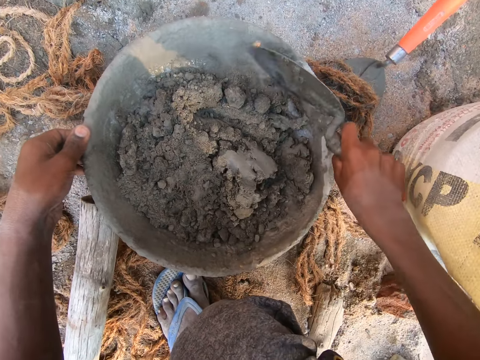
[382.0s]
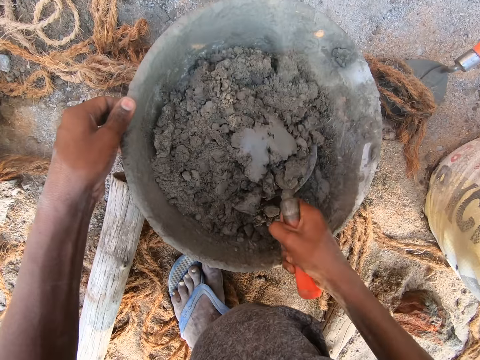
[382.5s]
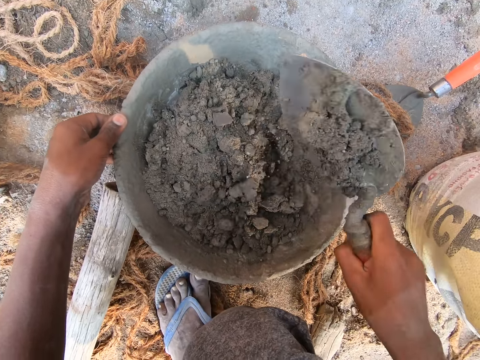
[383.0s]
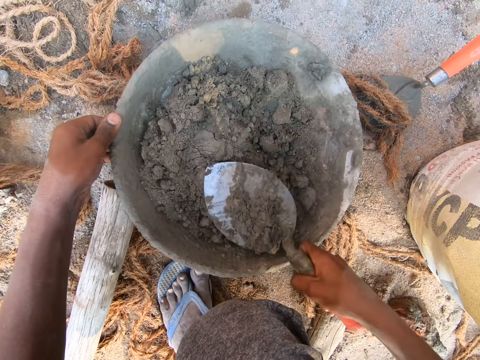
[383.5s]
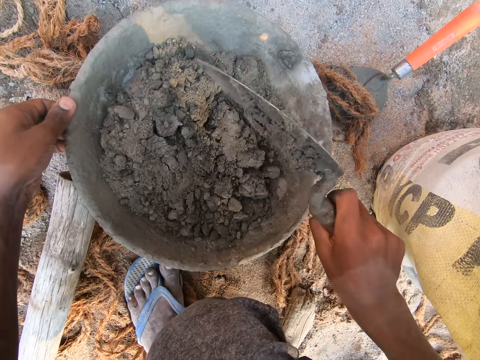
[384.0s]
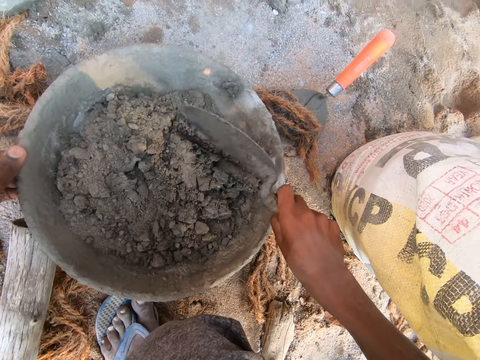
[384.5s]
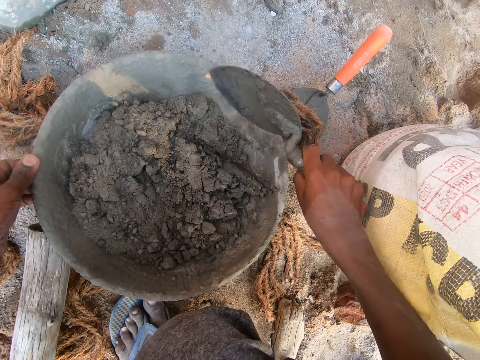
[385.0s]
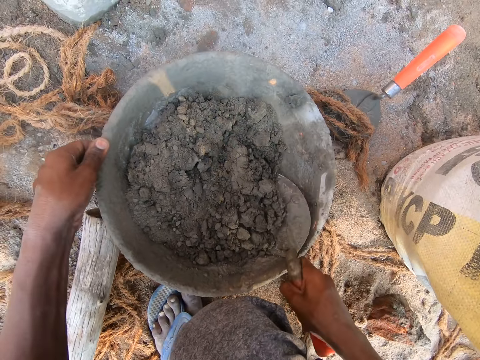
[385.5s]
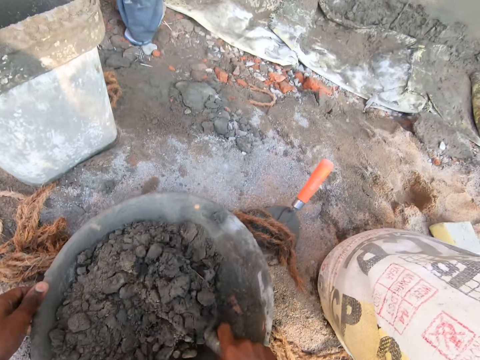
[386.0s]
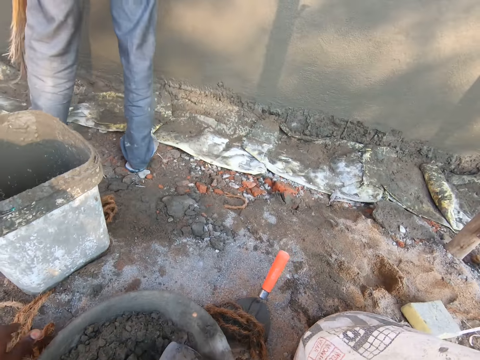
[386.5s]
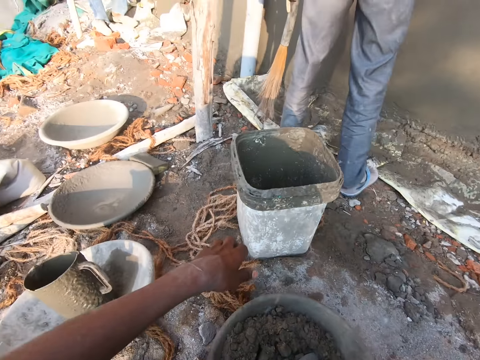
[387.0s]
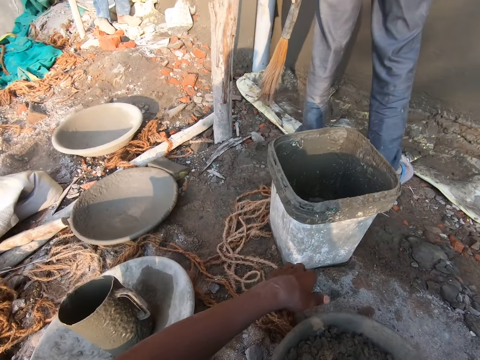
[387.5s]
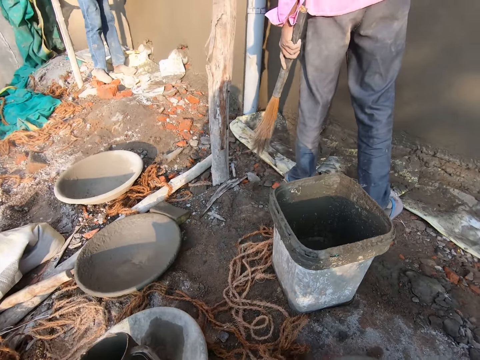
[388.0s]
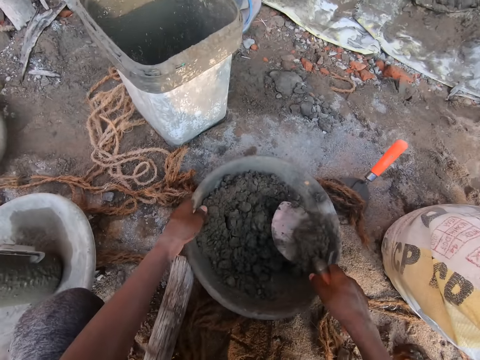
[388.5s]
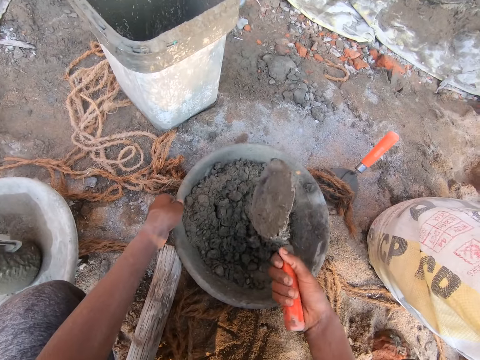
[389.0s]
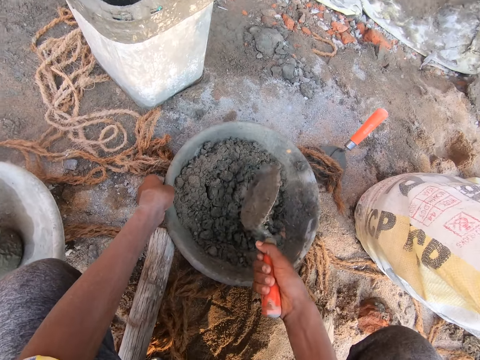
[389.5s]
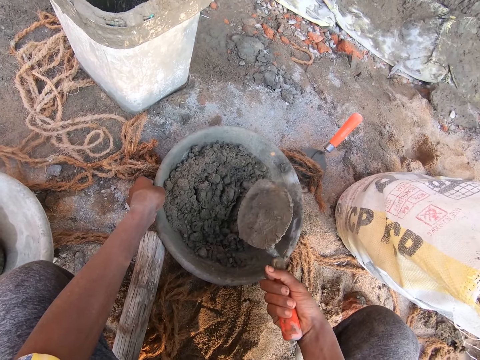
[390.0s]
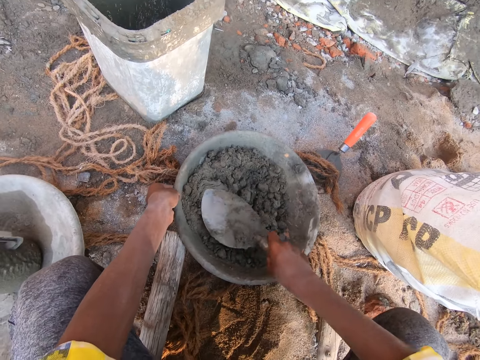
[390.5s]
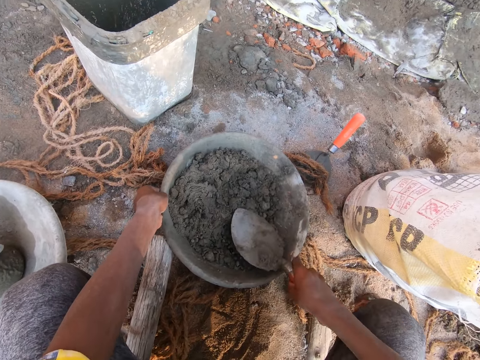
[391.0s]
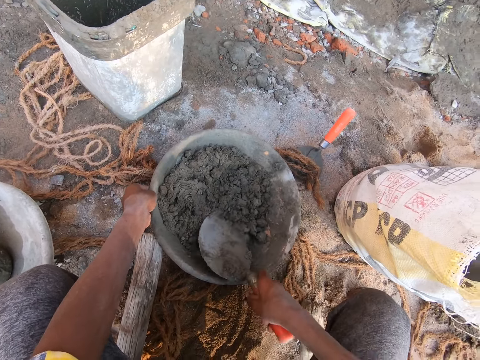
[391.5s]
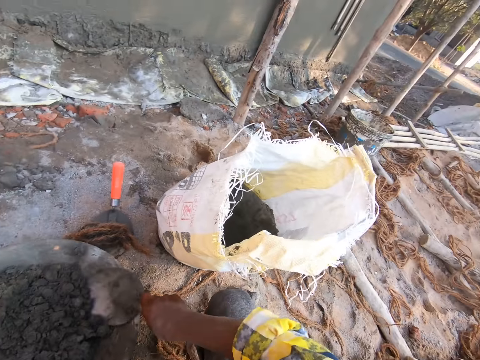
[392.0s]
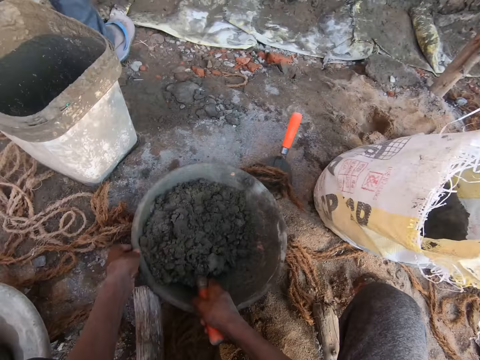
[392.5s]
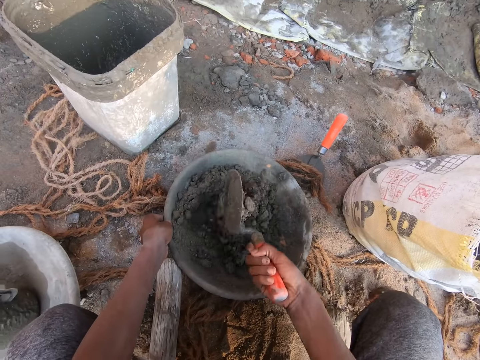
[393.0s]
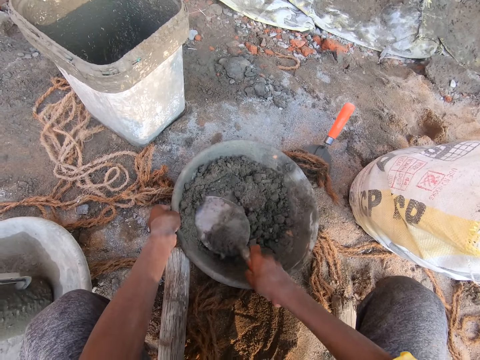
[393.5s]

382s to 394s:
The camera wearer hits a head pan with a trowel. They mix mortar in the head pan with the trowel. They look around. A man stands close to a wall. The camera wearer hits the head pan with the trowel. They press mortar in the head pan with the trowel. They mix mortar in the head pan with the trowel.

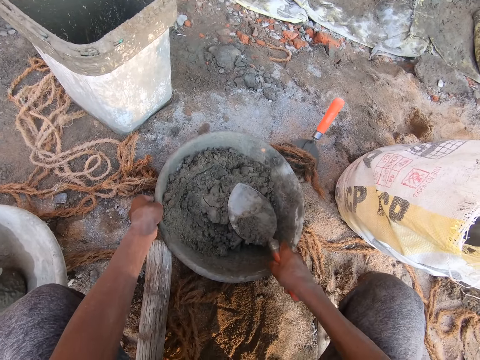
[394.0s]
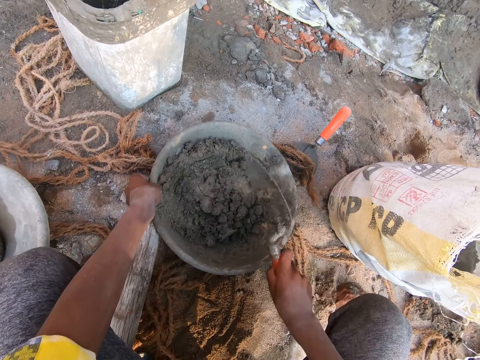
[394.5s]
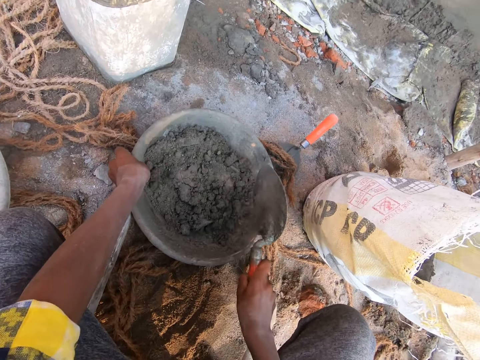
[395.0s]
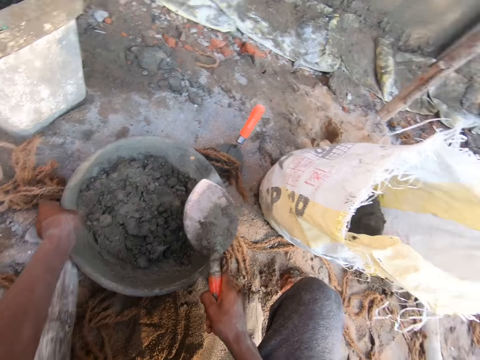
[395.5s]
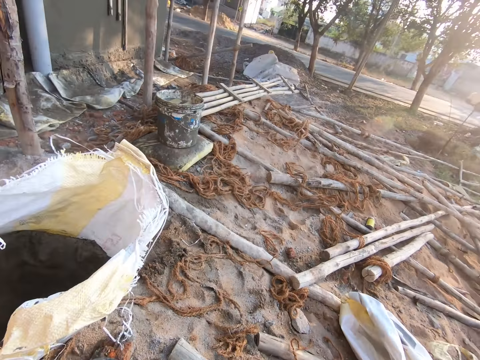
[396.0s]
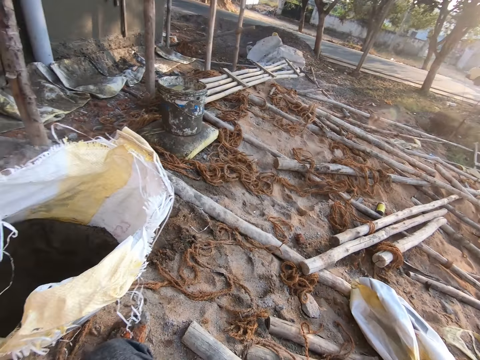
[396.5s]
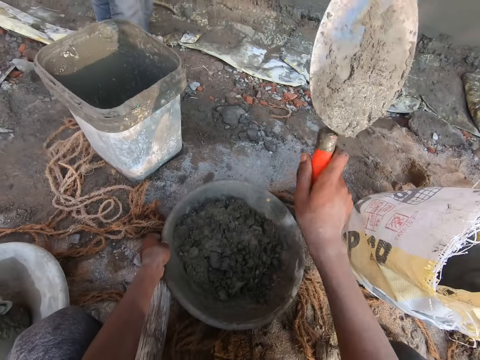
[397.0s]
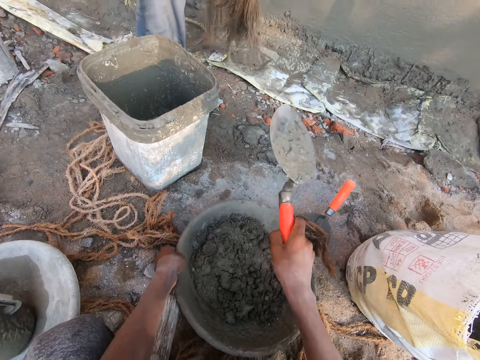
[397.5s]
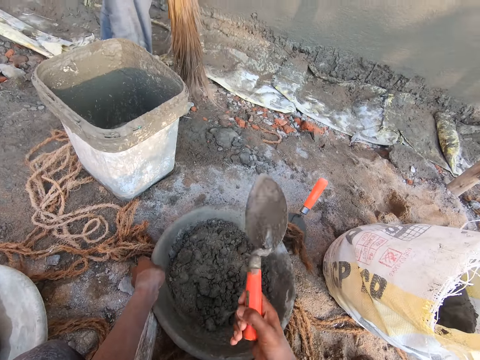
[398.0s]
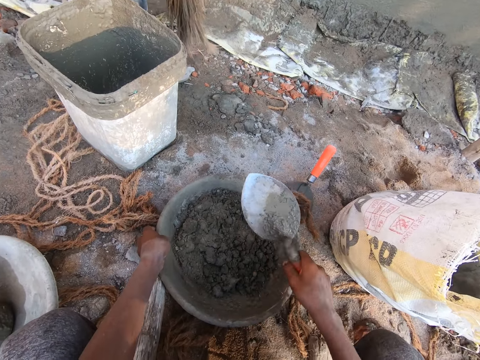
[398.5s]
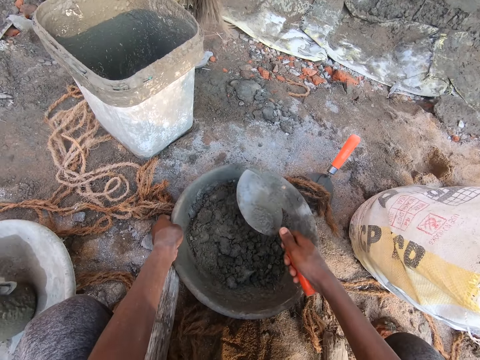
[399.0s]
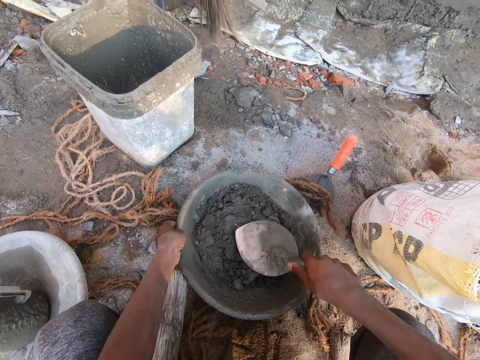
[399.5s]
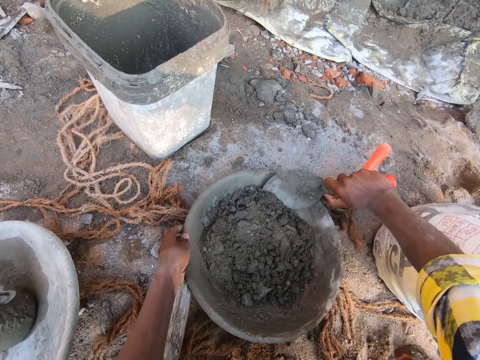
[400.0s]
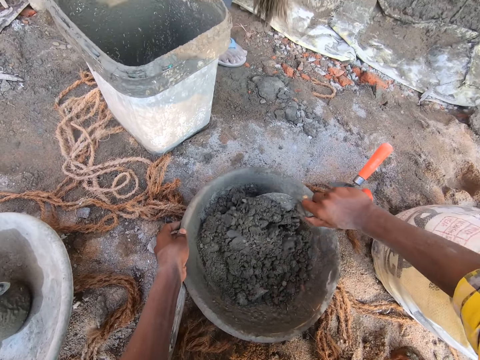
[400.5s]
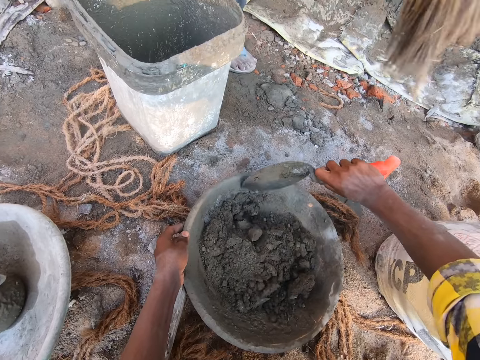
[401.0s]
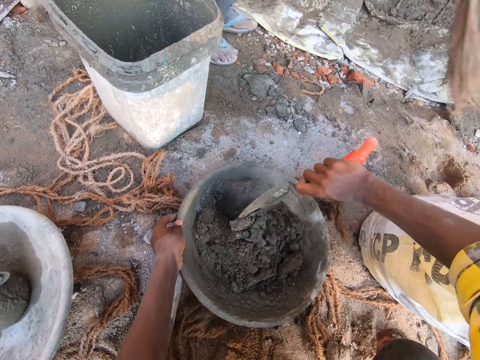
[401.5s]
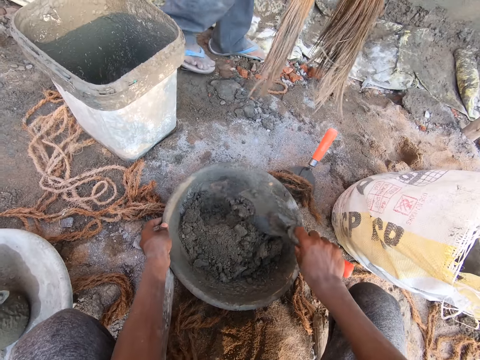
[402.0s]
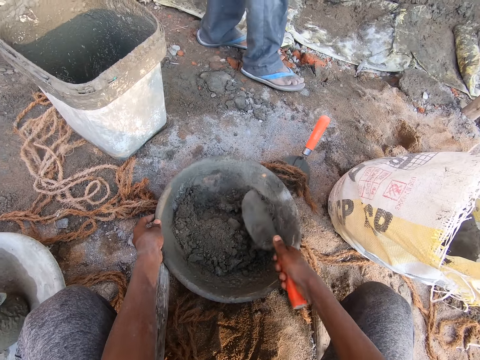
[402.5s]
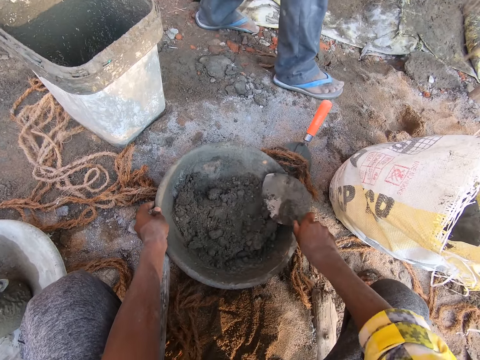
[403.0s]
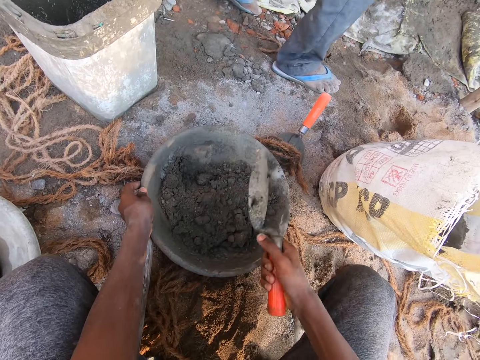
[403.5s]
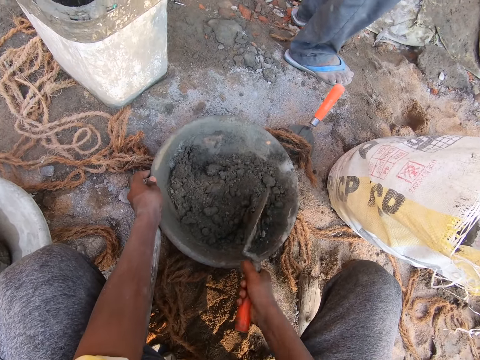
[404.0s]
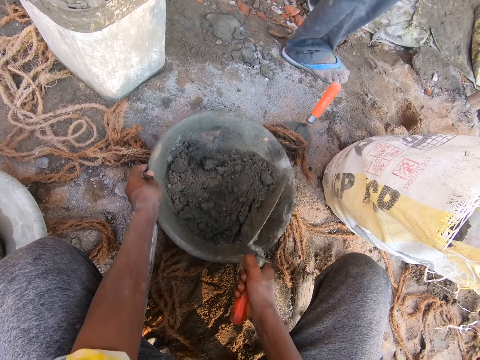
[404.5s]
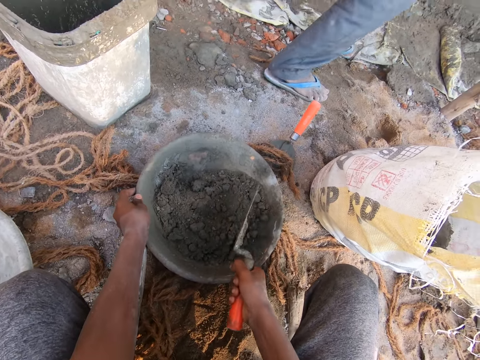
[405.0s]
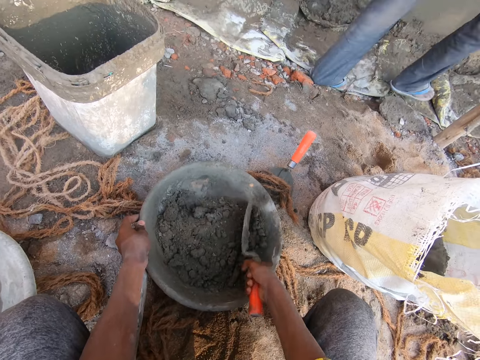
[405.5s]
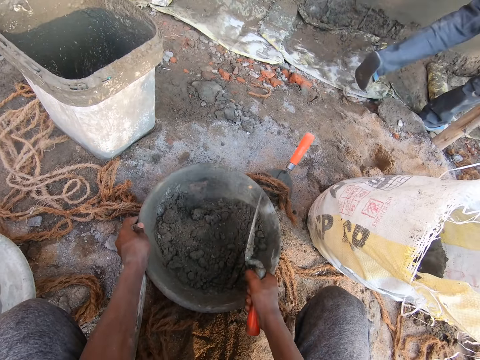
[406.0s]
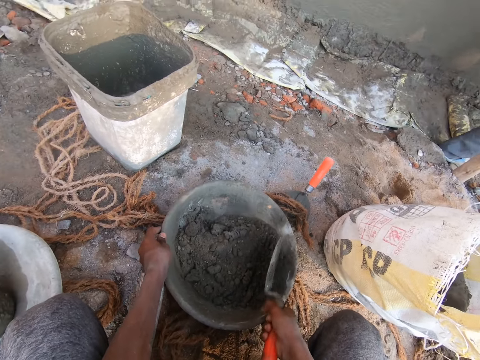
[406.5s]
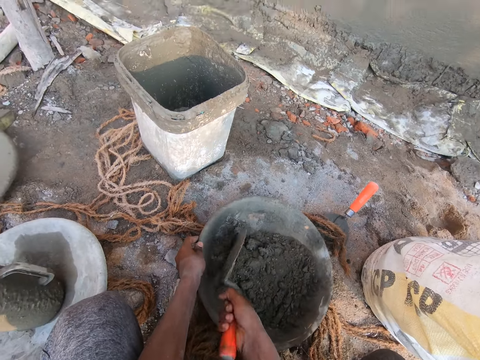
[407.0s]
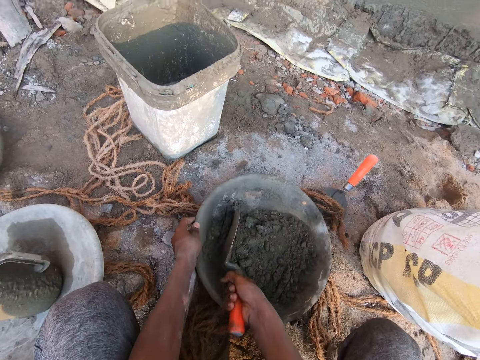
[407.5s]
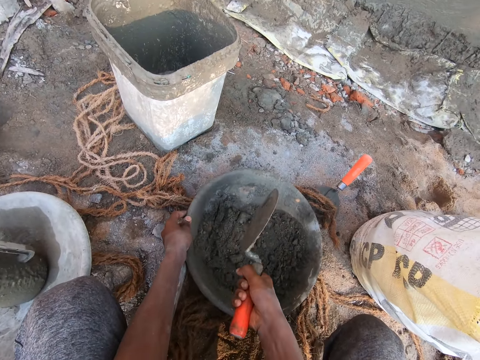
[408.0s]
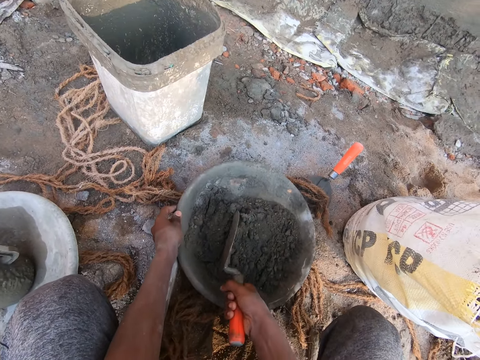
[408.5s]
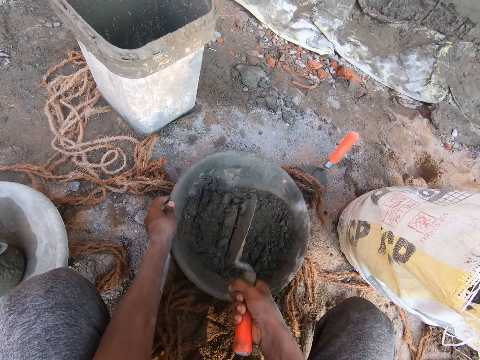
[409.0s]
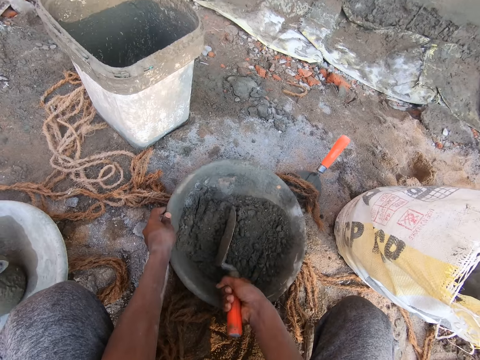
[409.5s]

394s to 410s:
The camera wearer hits the head pan with a trowel. He looks around. He hits the hand trowel on the pan with his right hand. He mixes the concrete and cement in the pan on the ground with the hand trowel in his right hand. He presses mortar in the head pan with the trowel. He presses the mortar in the head pan with the trowel. He crushes the mortar in the head pan with the trowel.
